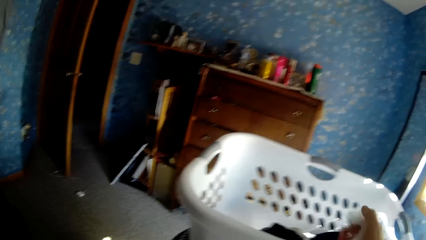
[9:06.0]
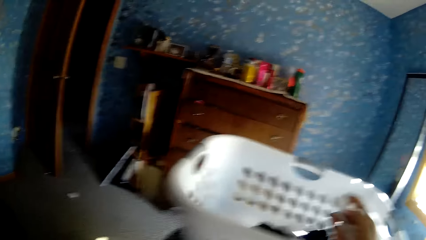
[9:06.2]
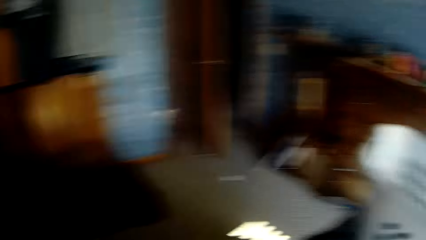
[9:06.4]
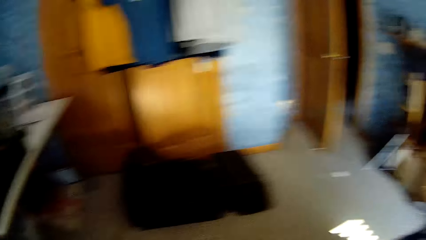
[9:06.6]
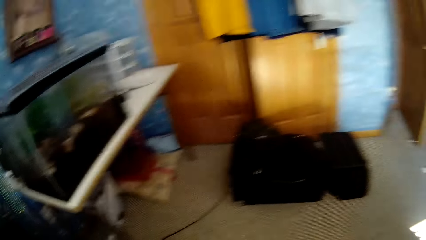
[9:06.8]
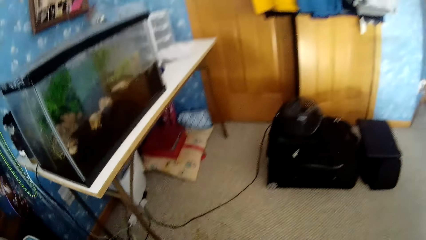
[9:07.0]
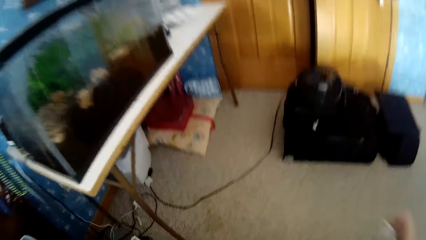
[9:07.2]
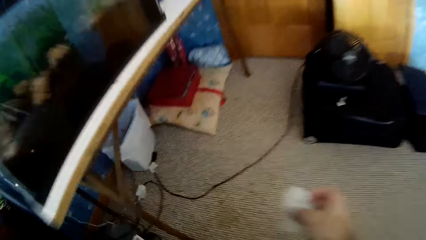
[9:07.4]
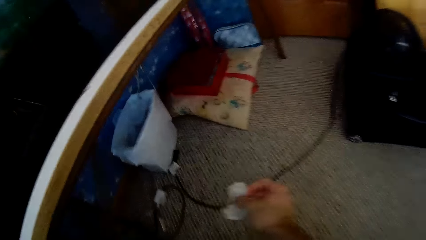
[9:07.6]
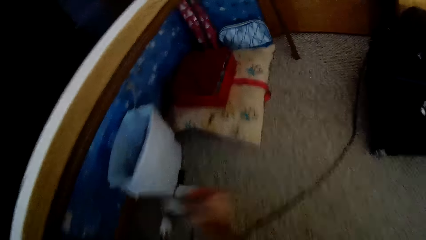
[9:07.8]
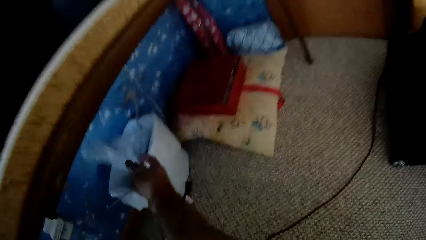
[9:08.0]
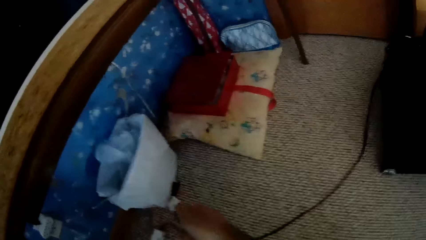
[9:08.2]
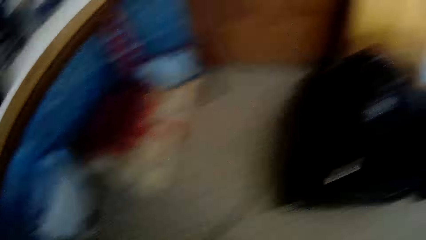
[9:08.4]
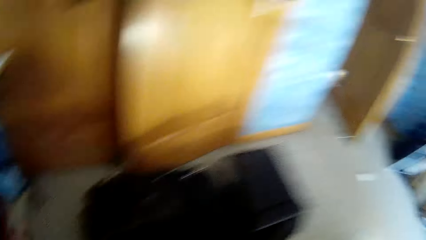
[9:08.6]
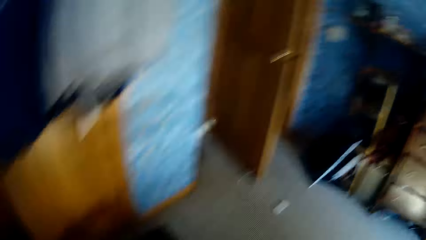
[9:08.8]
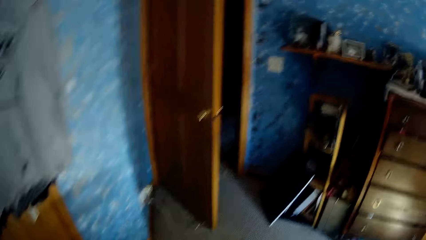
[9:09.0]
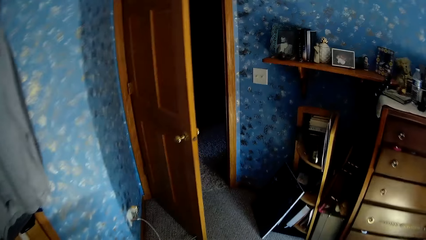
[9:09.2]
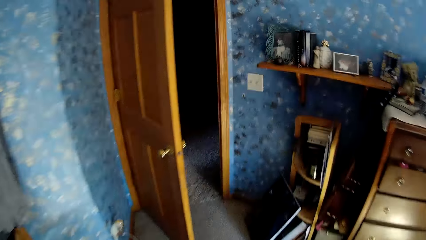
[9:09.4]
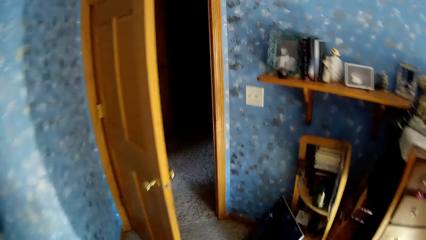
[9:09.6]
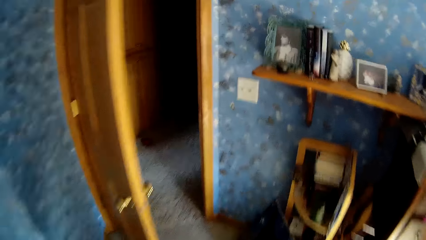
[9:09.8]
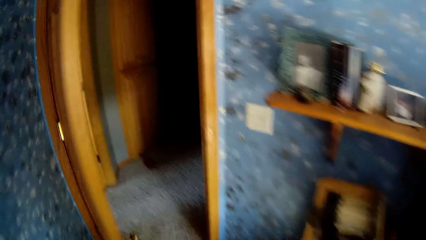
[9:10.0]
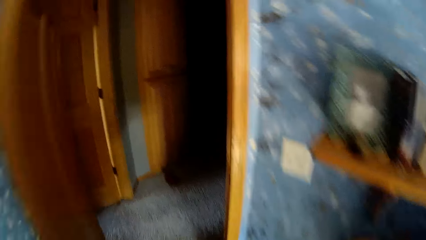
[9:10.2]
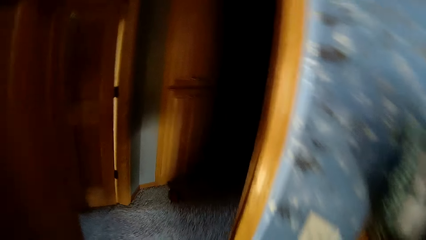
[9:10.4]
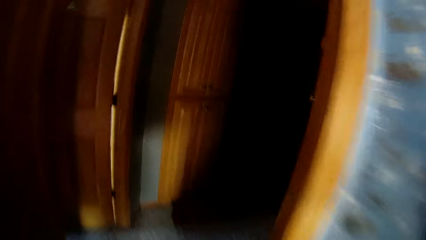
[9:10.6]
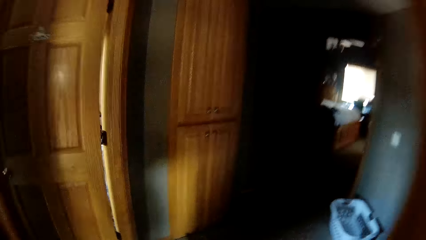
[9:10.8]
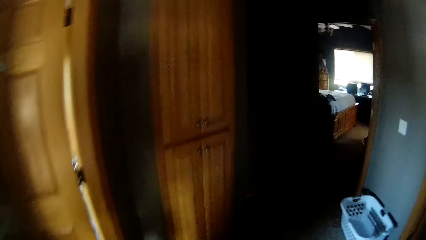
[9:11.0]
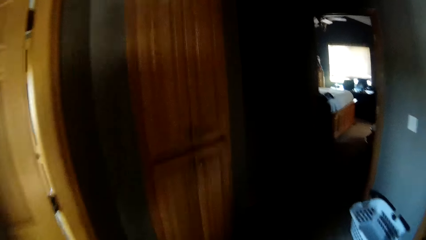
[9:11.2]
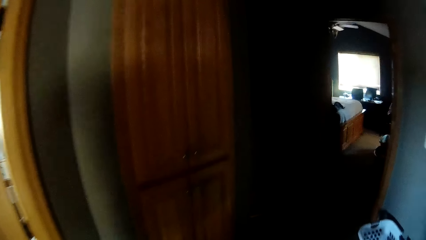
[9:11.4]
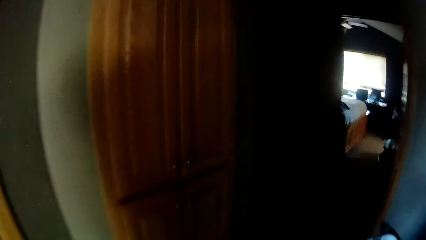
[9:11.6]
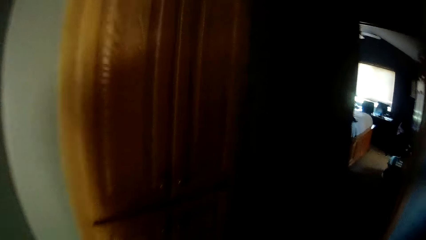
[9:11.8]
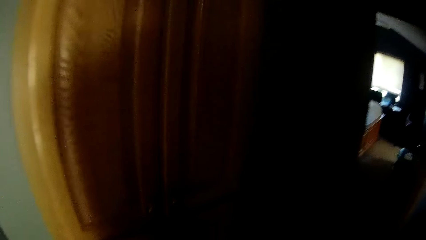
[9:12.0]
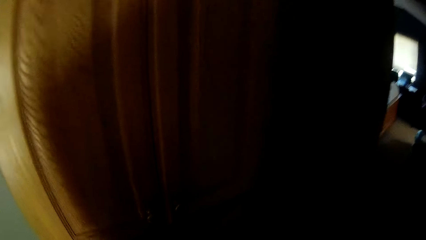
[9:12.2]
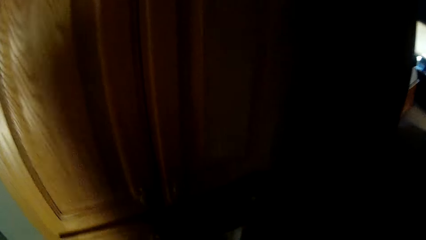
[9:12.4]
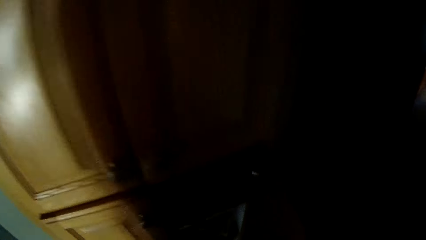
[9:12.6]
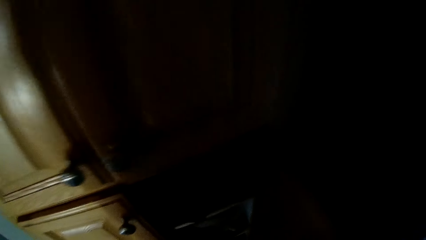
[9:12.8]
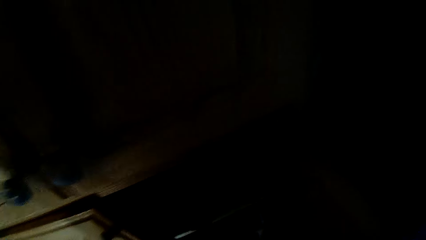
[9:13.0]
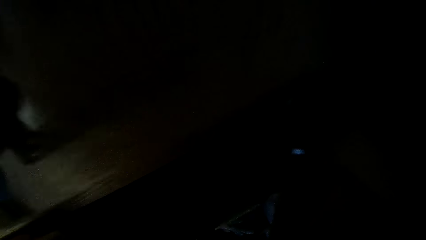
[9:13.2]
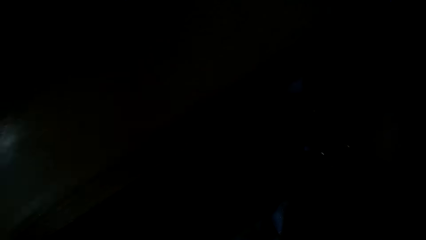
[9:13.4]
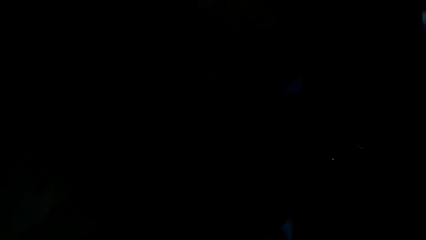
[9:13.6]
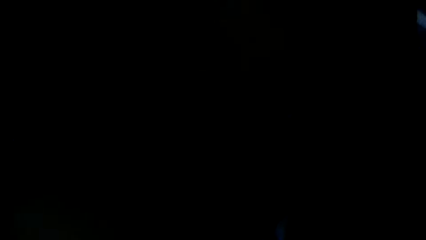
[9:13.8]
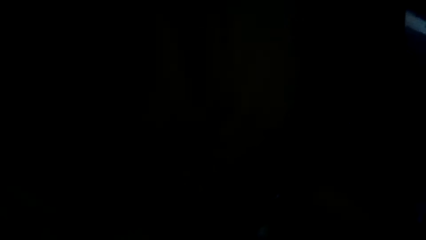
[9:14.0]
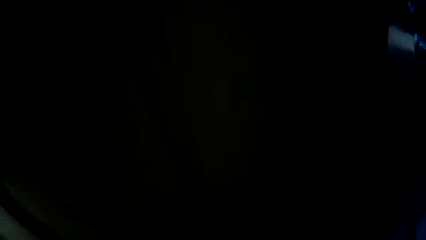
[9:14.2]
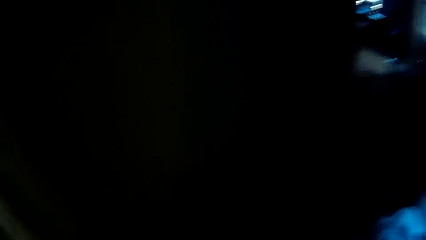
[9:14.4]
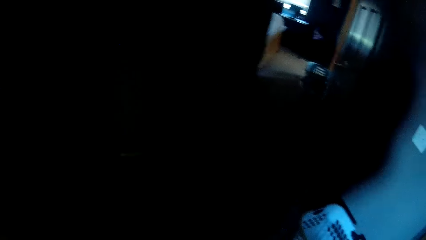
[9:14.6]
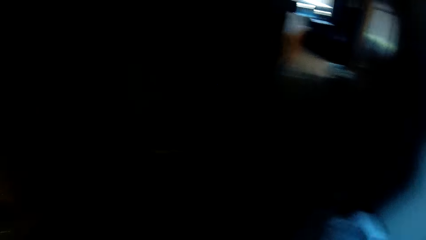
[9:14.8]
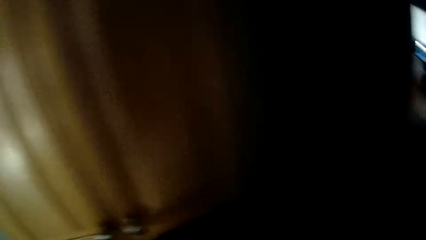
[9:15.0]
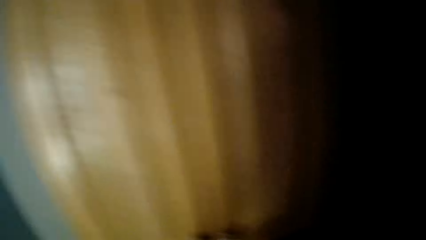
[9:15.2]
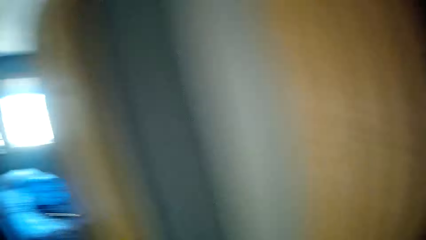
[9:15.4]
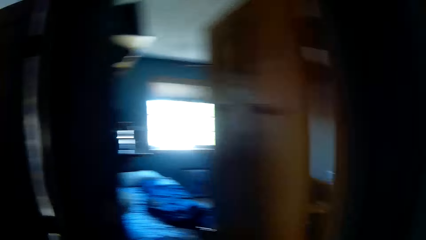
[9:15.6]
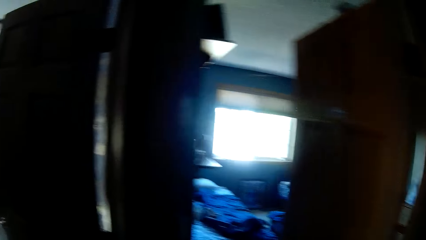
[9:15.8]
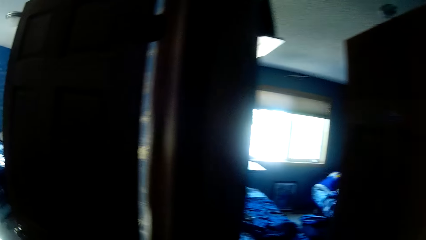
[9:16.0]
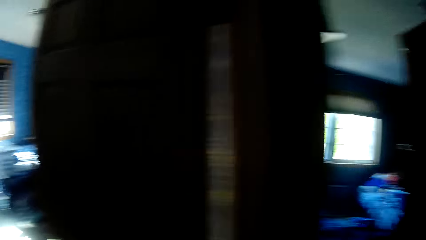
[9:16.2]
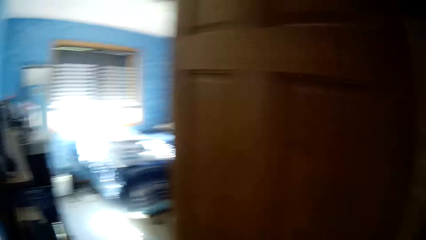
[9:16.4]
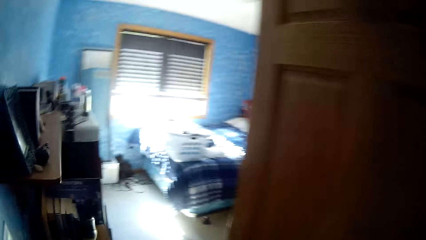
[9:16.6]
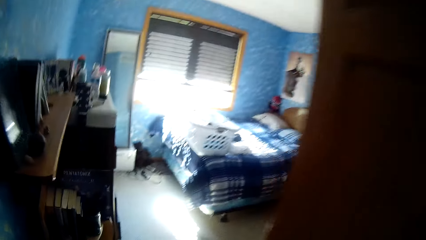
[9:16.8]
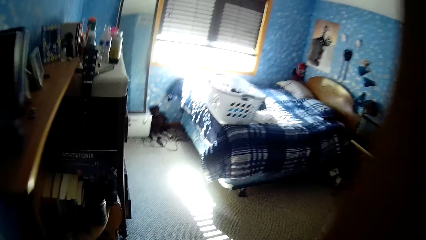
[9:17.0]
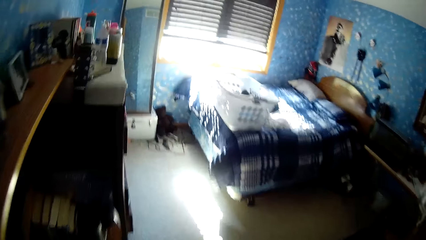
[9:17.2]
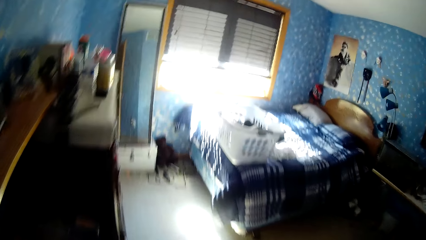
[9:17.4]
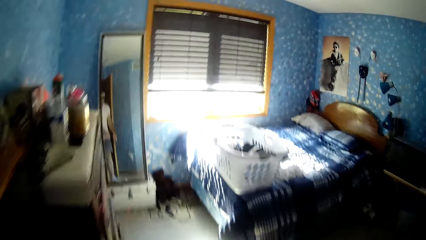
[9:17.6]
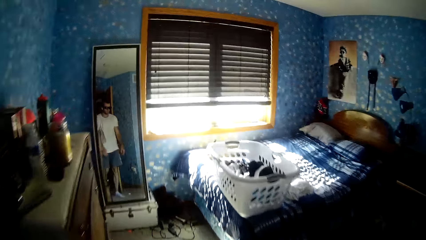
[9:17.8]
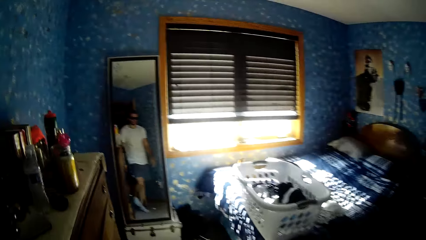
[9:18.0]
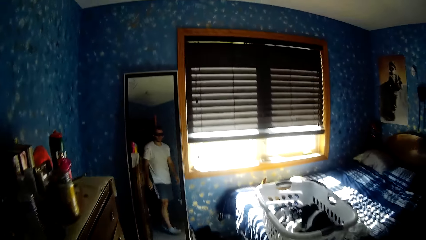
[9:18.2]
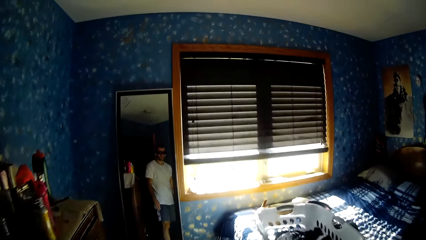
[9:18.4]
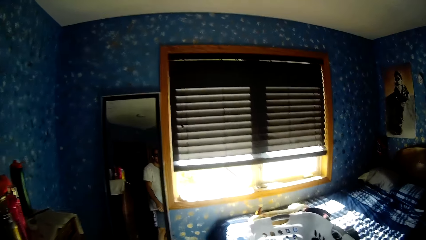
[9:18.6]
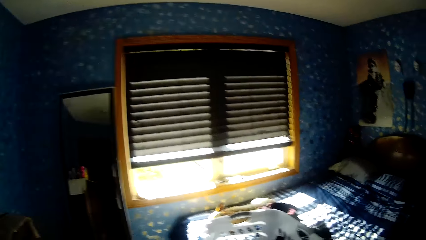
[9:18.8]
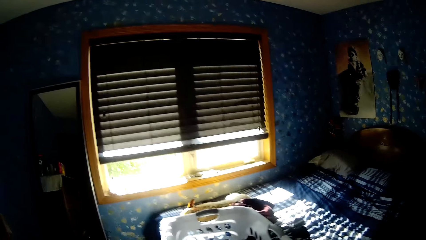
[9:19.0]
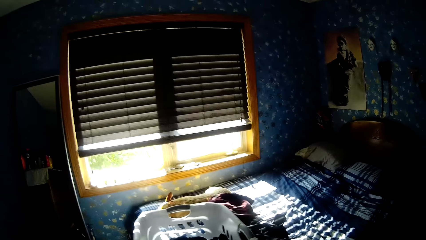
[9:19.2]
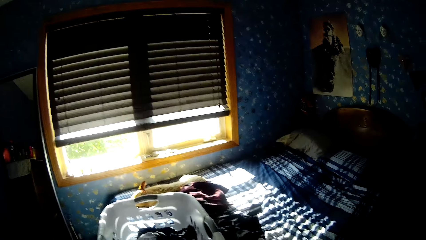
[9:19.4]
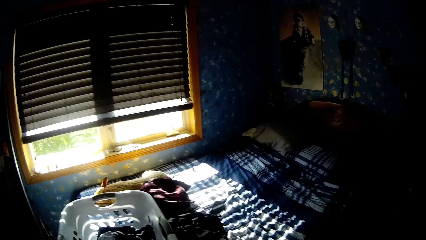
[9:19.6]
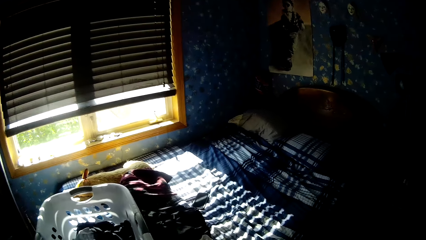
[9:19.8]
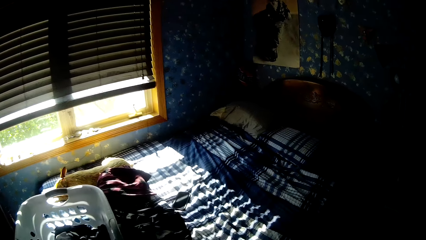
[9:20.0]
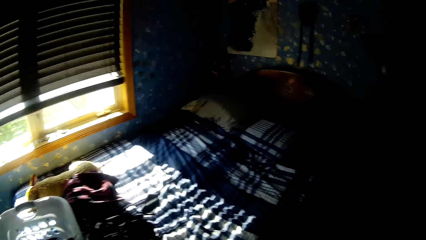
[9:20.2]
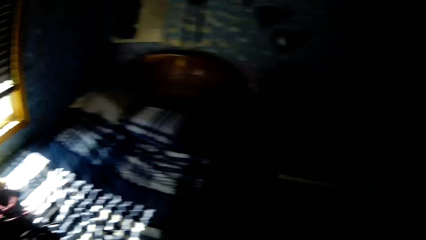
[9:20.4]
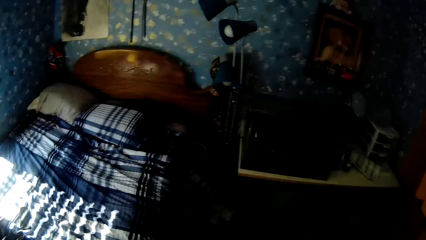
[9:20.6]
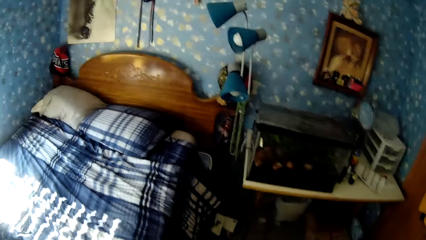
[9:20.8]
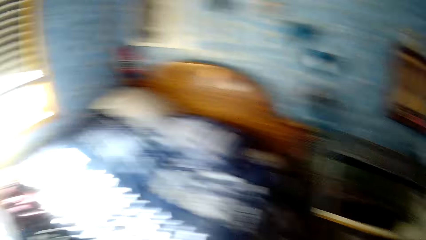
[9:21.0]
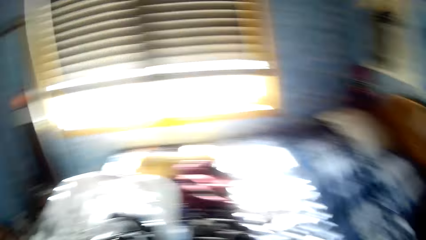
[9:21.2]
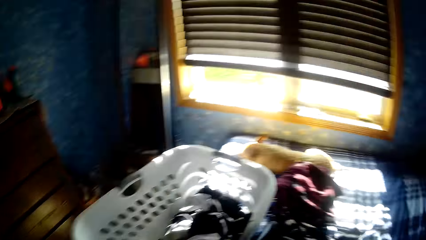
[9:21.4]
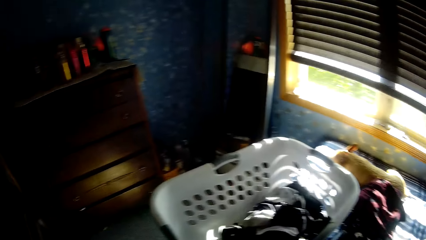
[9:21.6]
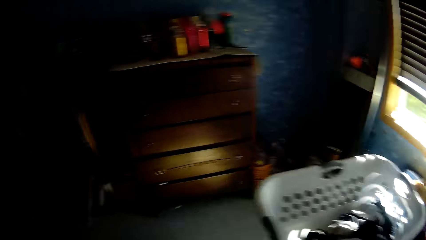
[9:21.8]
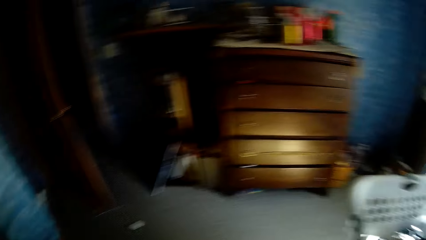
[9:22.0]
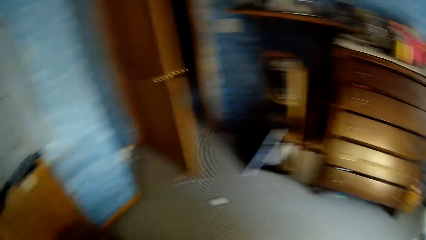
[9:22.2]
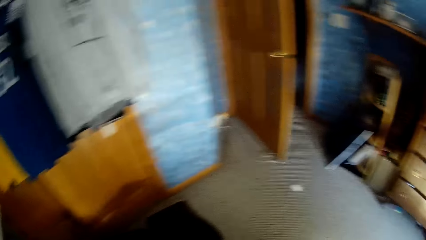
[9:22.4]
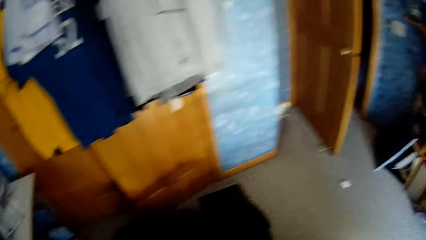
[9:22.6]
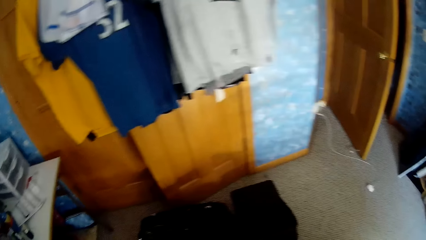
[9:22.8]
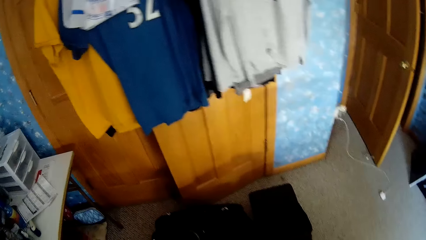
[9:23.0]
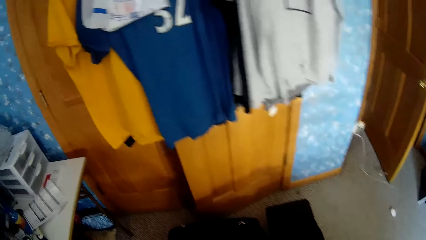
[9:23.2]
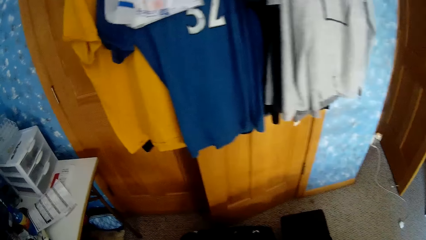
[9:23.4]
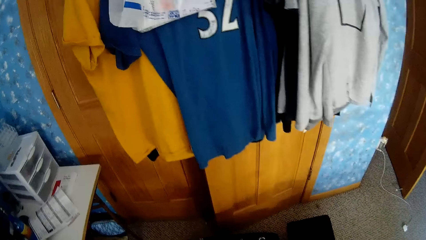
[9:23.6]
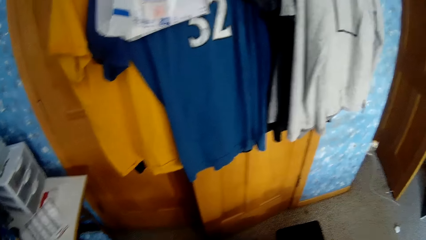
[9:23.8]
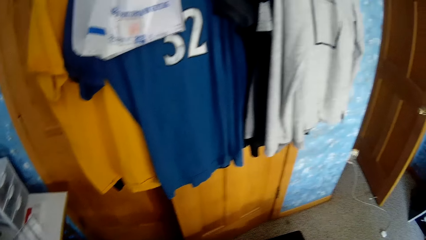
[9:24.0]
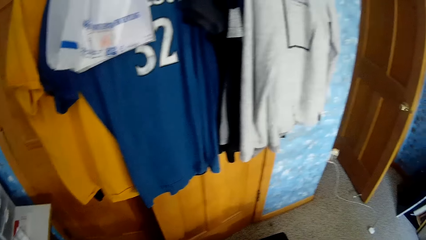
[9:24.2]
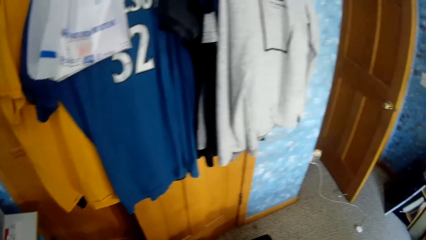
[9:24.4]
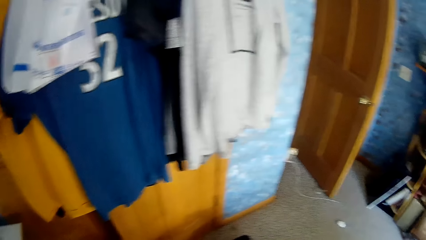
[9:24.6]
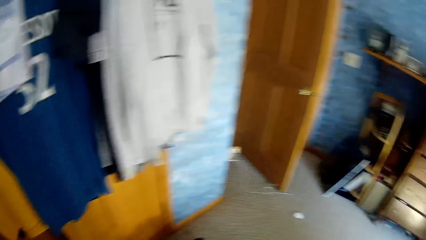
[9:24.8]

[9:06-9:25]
The camera wearer throws the nylon in a bin with his right hand. He walks. He looks around.
